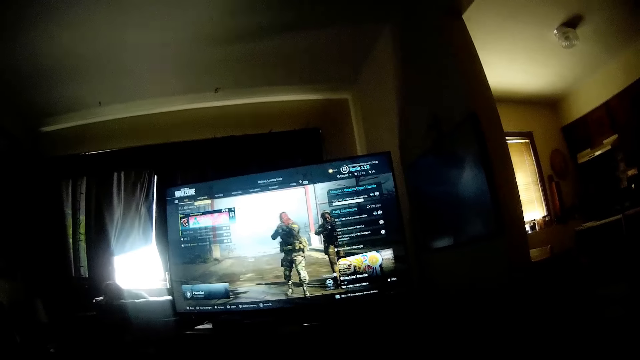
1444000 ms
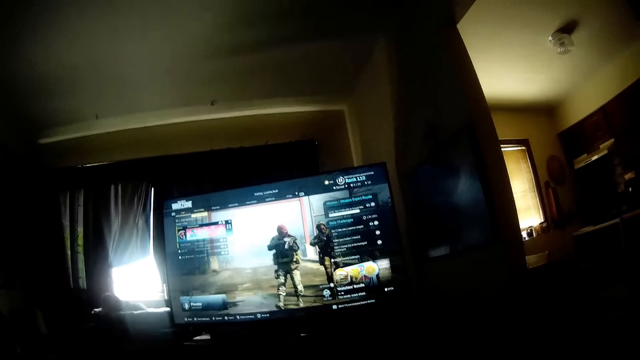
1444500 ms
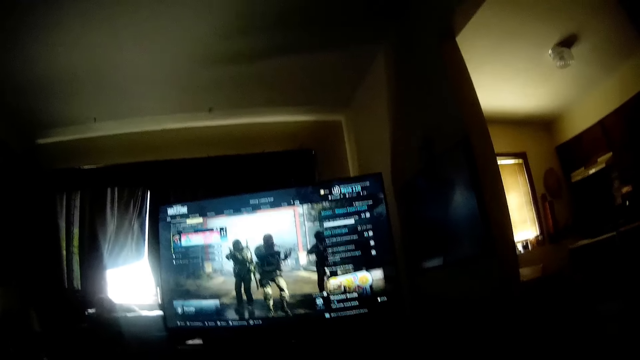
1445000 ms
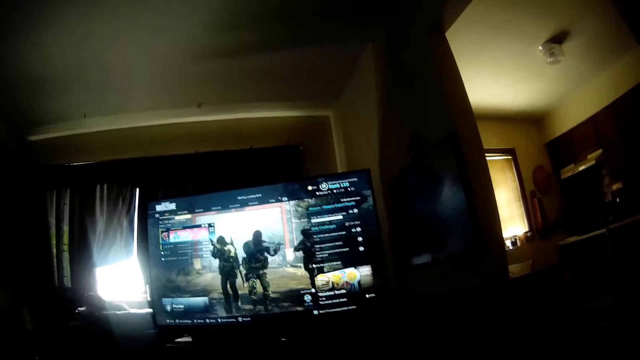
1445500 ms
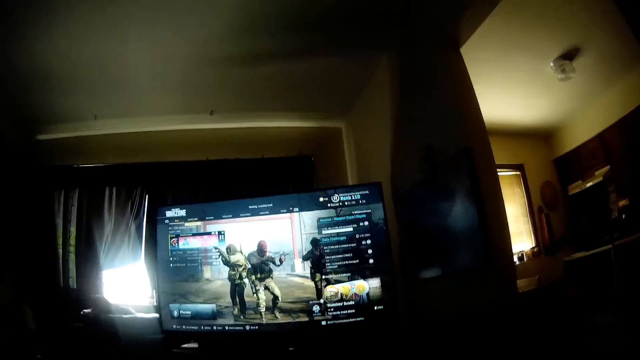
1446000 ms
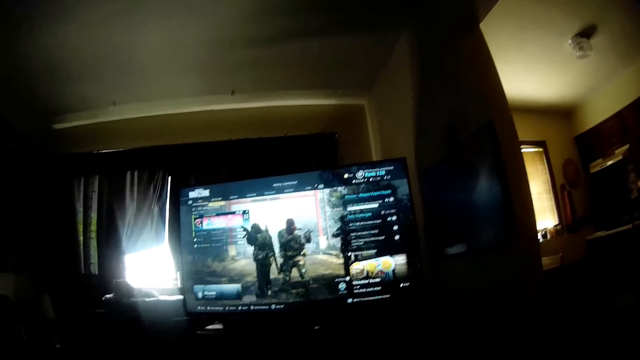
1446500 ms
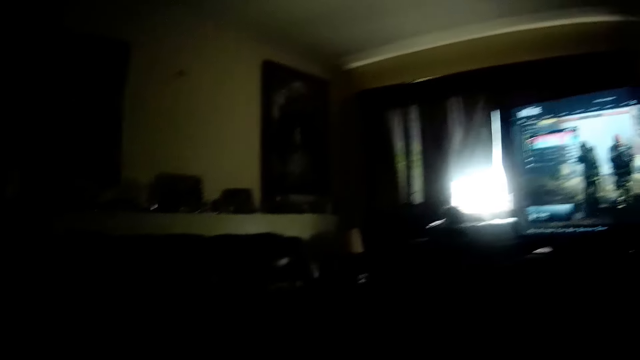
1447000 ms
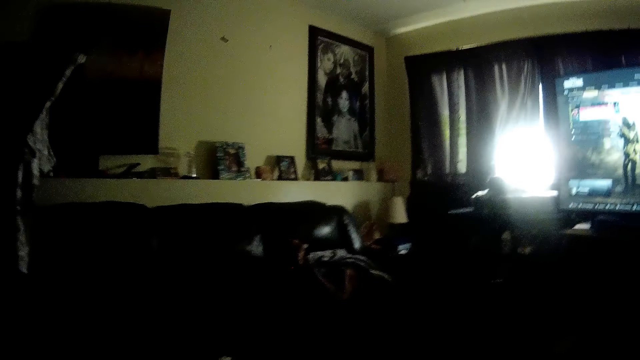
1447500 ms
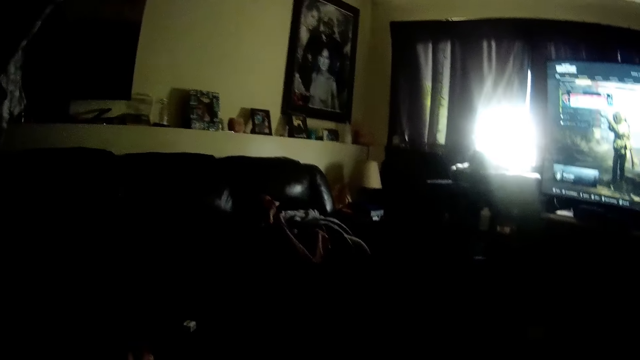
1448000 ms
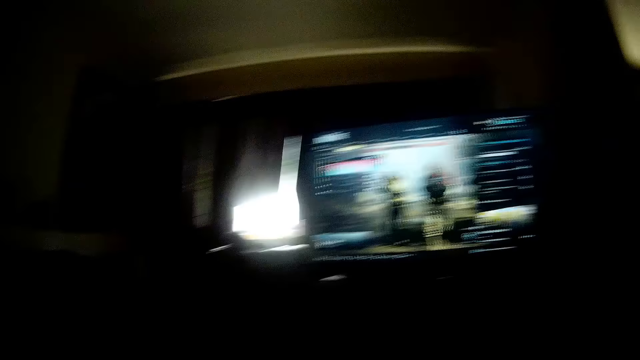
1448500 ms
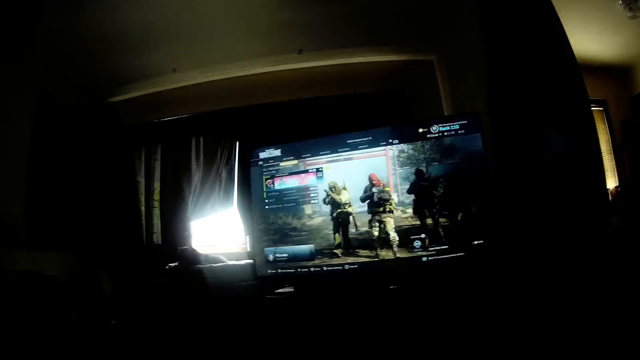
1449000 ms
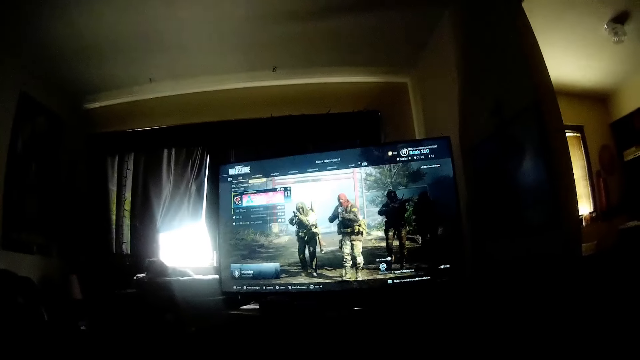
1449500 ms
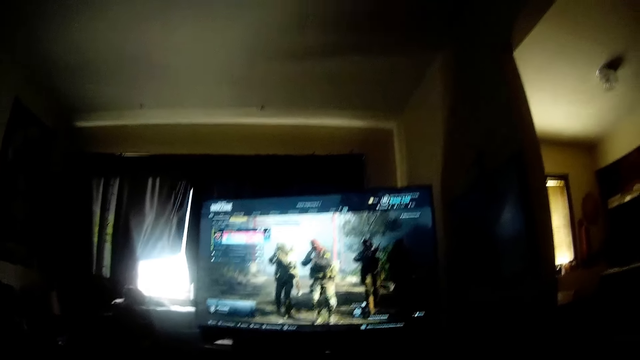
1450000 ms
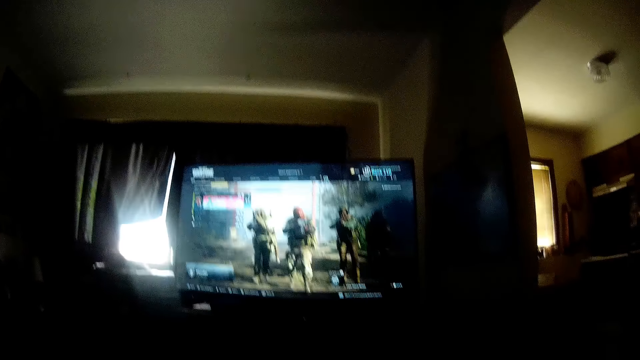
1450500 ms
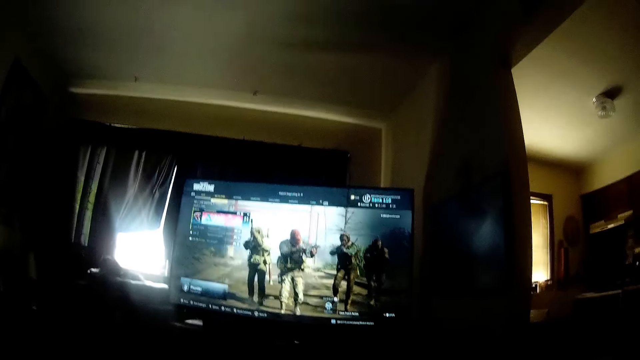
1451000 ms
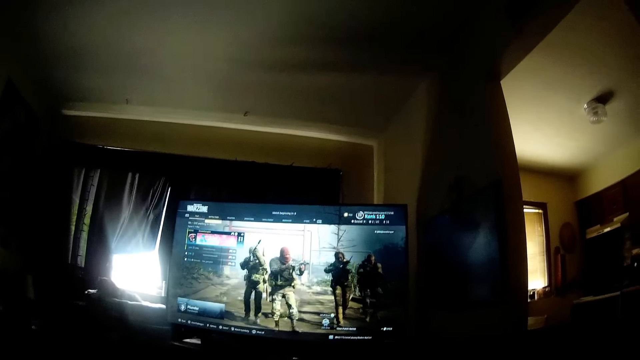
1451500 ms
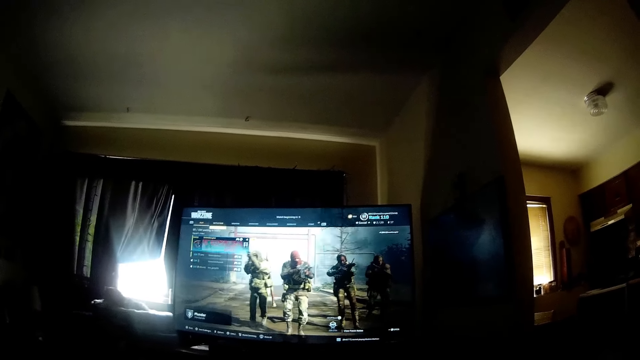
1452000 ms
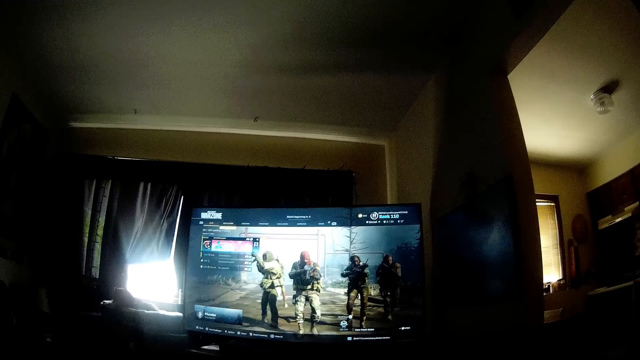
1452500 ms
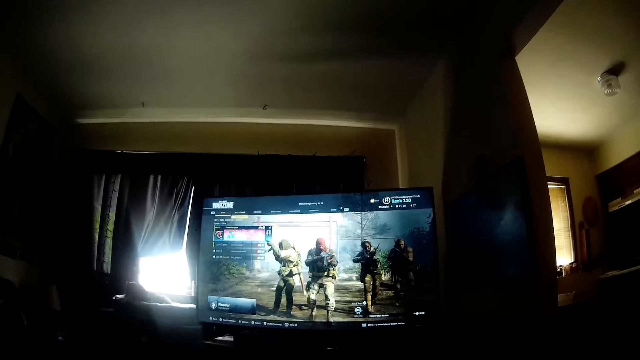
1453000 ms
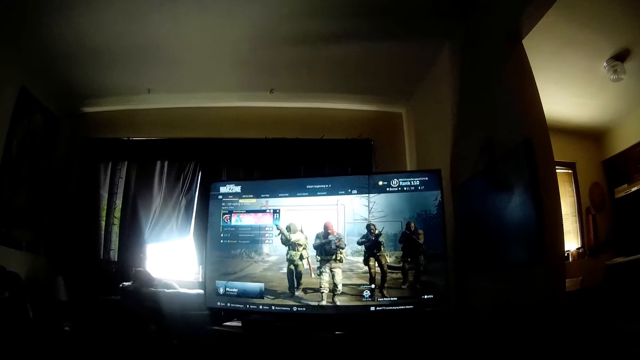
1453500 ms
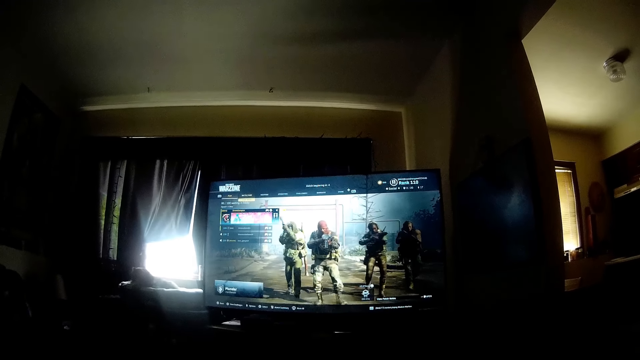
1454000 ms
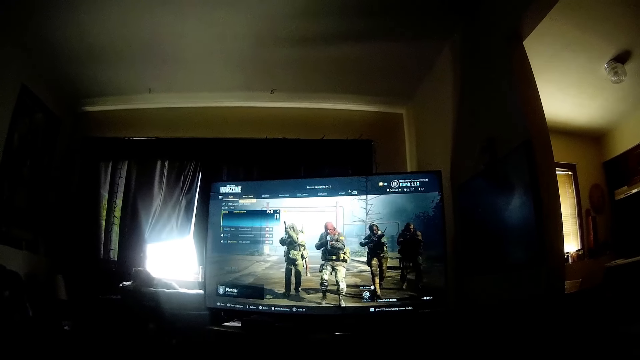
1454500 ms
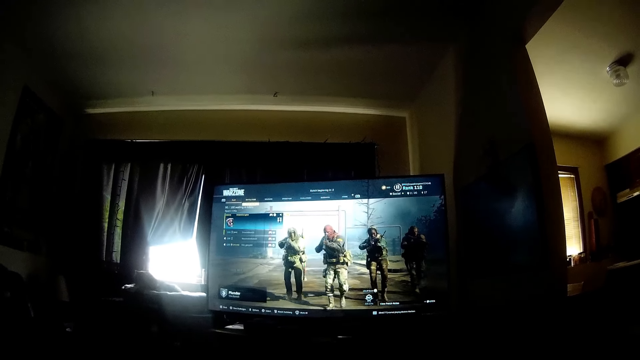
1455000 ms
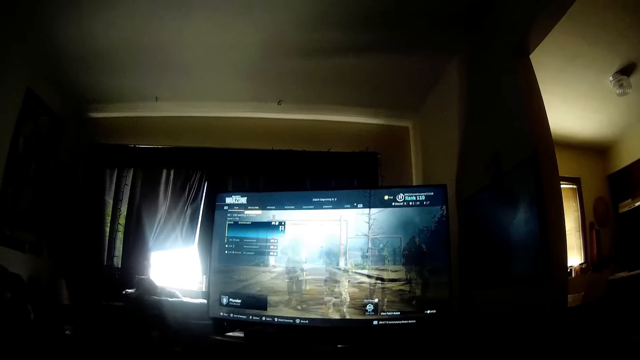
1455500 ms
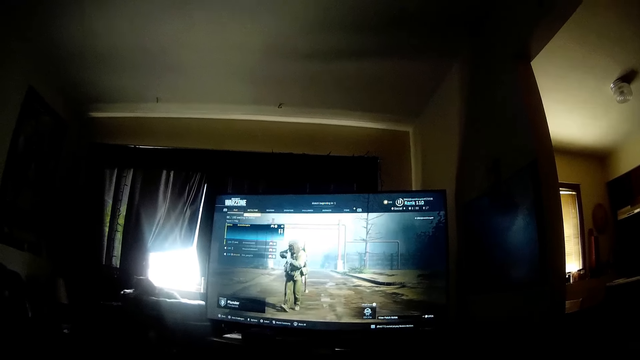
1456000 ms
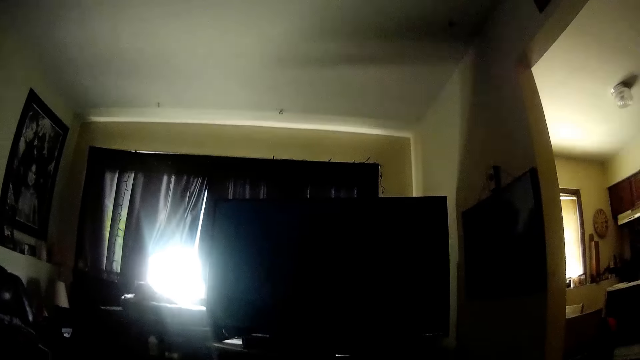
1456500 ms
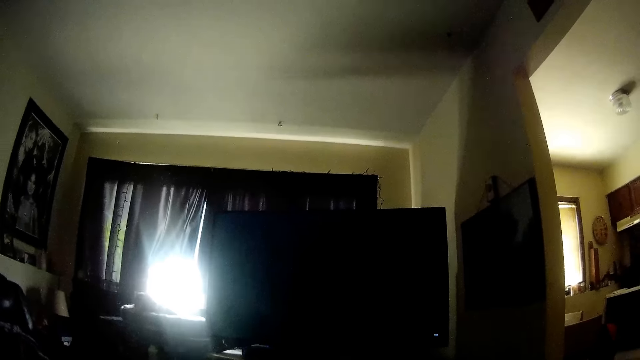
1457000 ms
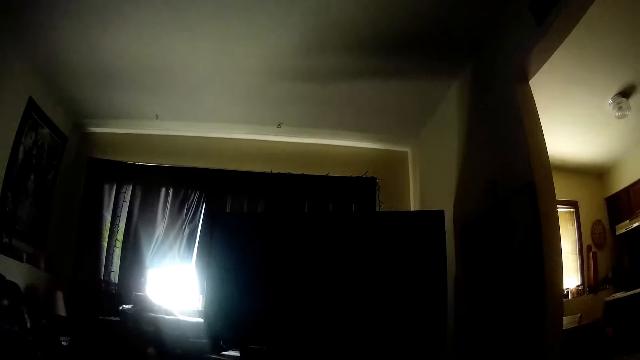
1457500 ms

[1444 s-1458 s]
The camera wearer plays the game.

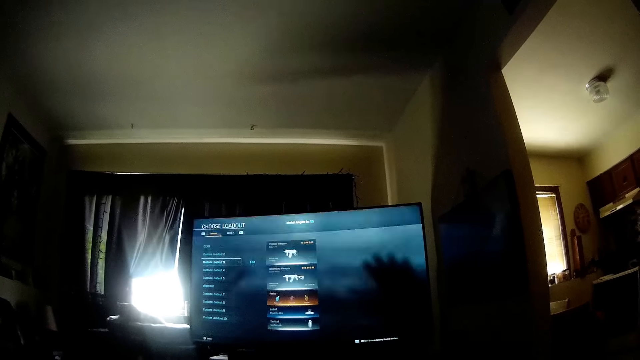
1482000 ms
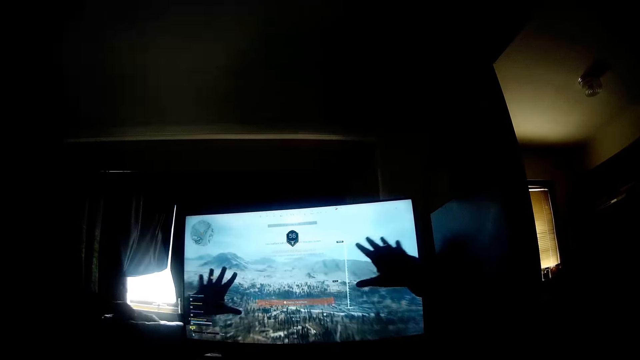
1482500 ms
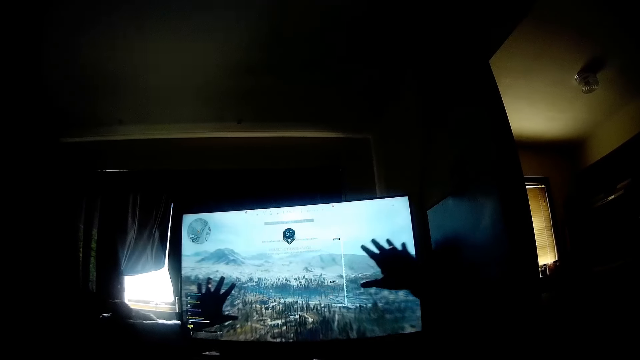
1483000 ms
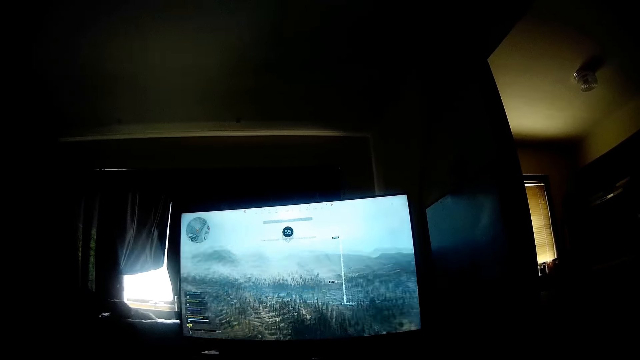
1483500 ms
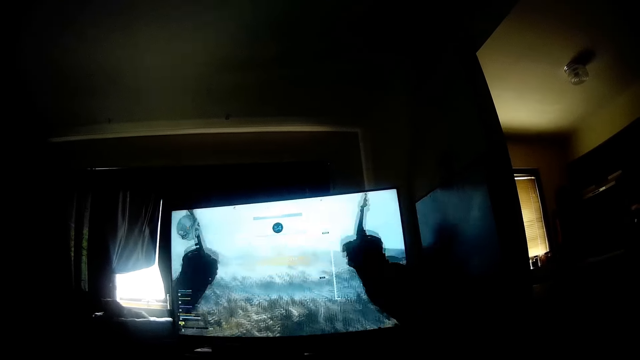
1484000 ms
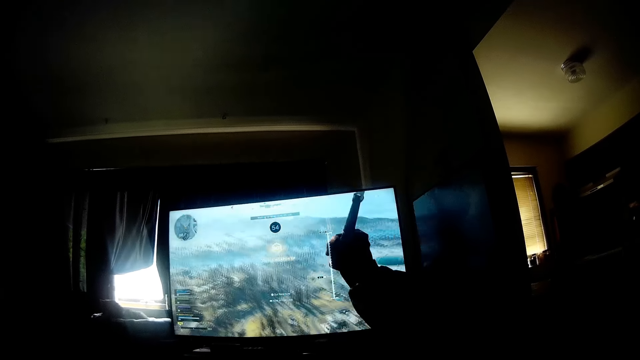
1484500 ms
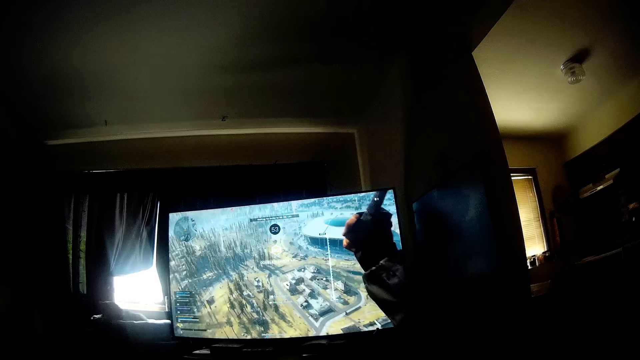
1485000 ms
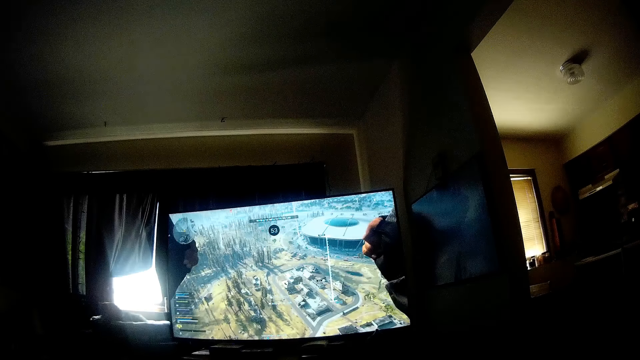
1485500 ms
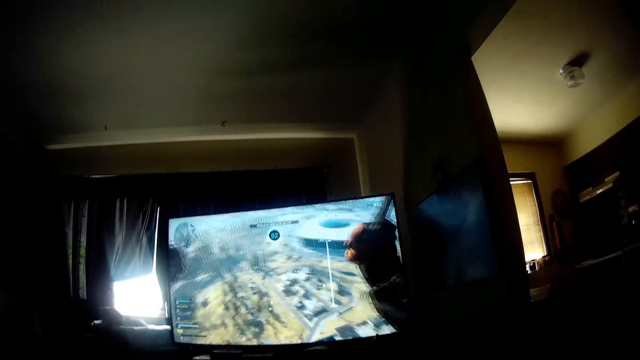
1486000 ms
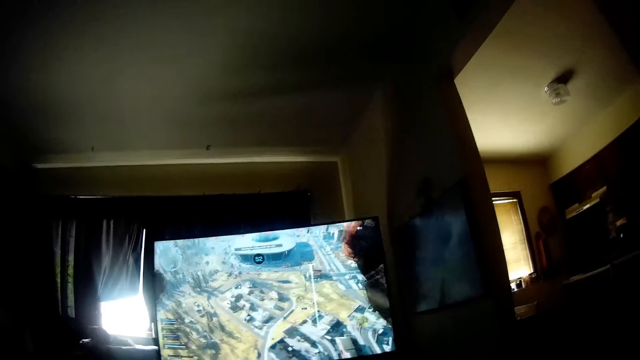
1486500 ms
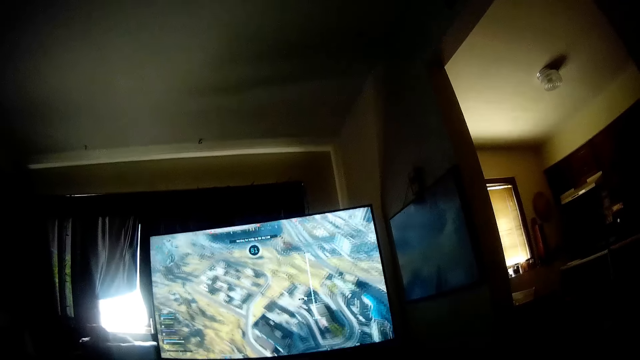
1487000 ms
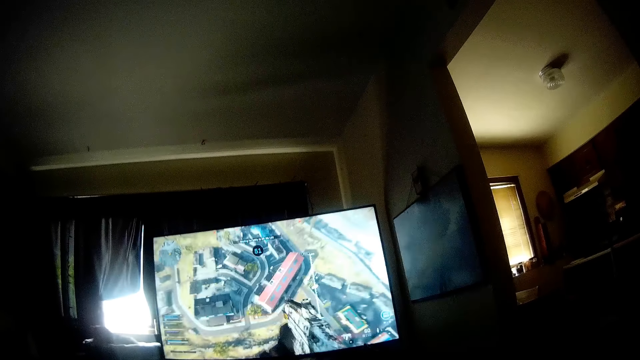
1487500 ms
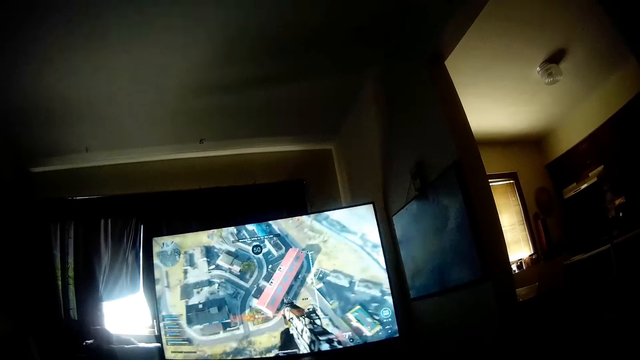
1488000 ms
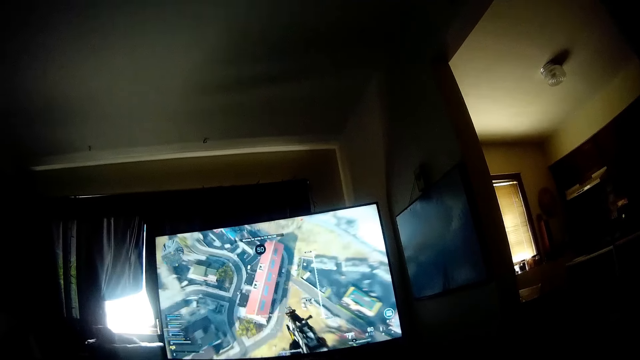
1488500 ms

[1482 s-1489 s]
The camera wearer plays video games on a television set with a gamepad console.
